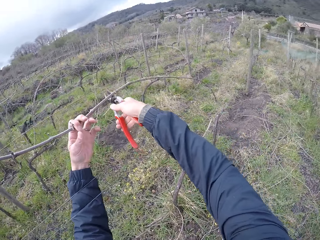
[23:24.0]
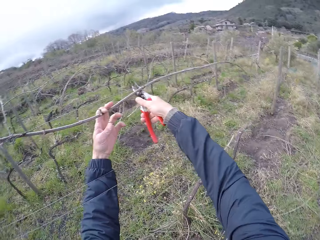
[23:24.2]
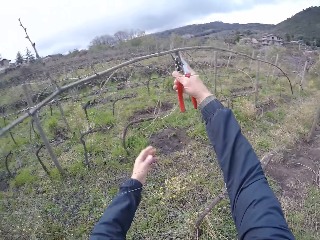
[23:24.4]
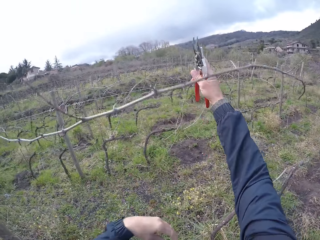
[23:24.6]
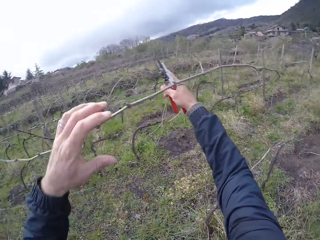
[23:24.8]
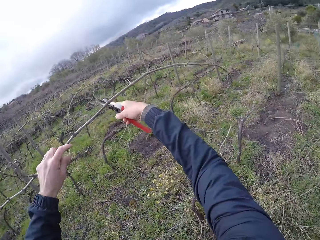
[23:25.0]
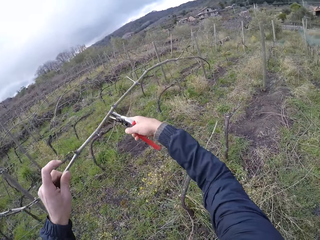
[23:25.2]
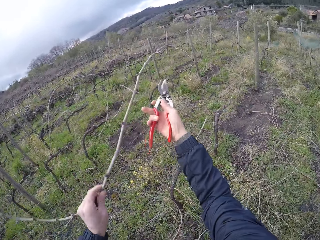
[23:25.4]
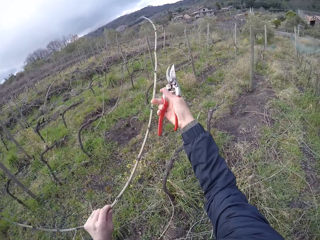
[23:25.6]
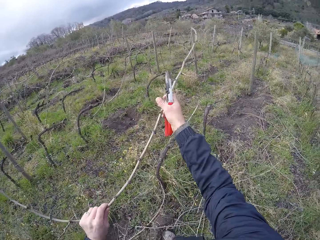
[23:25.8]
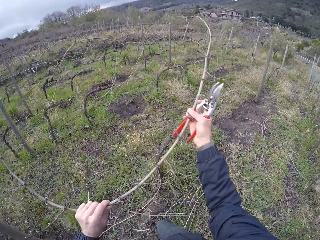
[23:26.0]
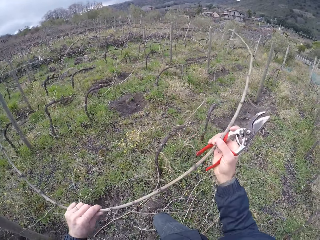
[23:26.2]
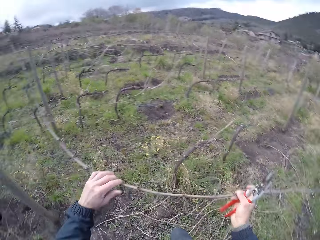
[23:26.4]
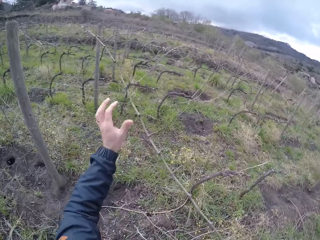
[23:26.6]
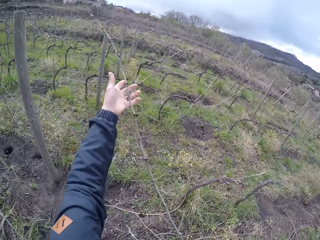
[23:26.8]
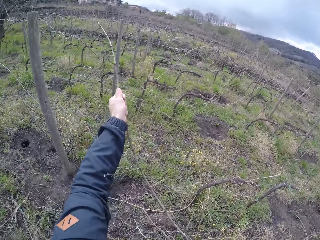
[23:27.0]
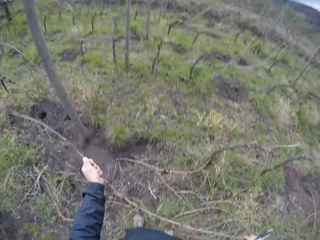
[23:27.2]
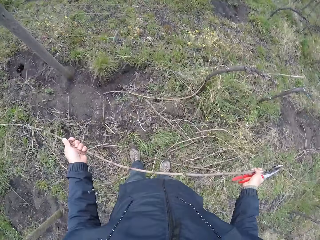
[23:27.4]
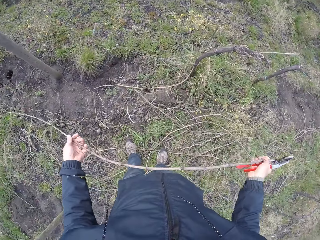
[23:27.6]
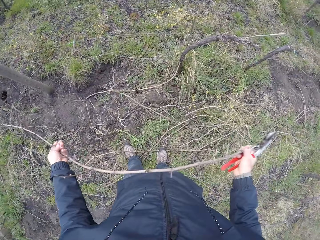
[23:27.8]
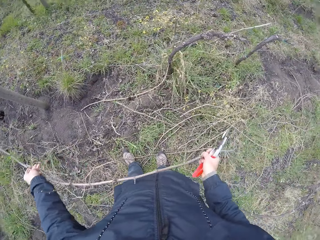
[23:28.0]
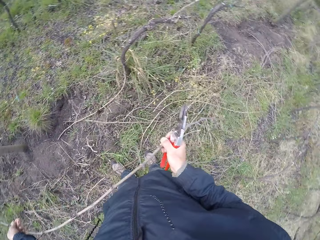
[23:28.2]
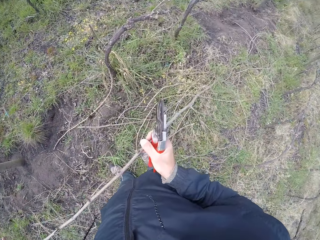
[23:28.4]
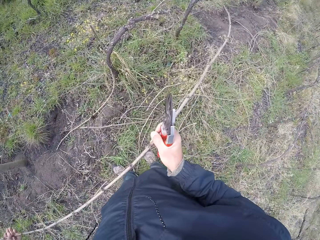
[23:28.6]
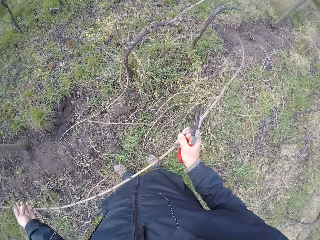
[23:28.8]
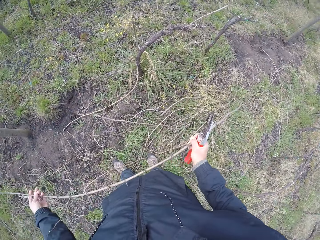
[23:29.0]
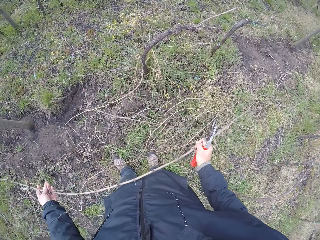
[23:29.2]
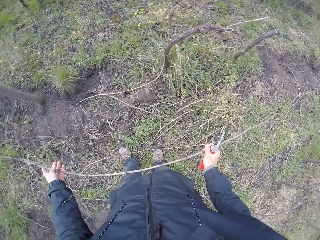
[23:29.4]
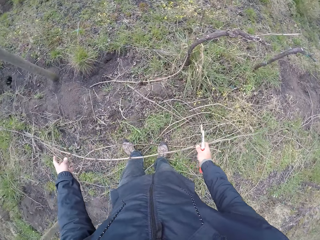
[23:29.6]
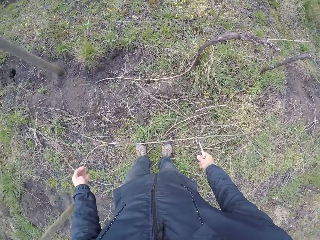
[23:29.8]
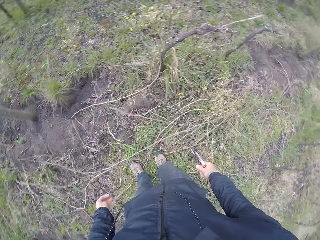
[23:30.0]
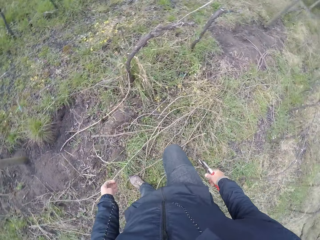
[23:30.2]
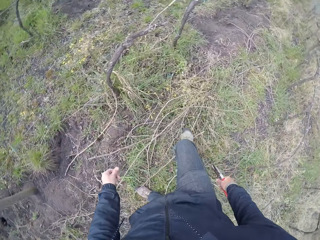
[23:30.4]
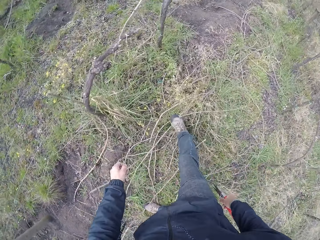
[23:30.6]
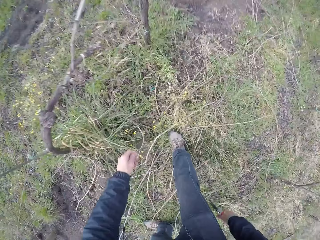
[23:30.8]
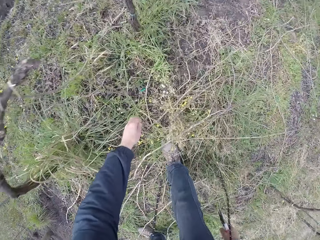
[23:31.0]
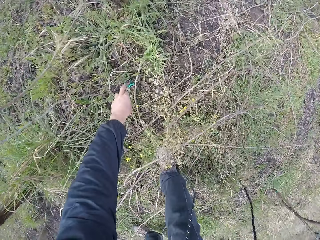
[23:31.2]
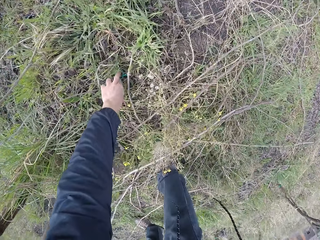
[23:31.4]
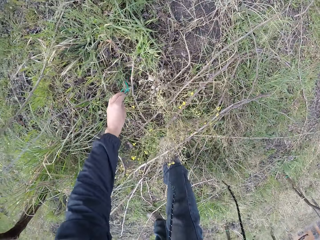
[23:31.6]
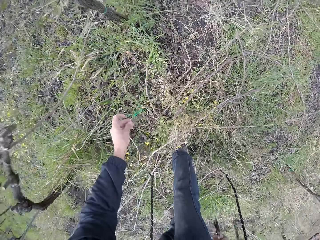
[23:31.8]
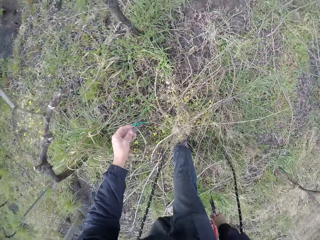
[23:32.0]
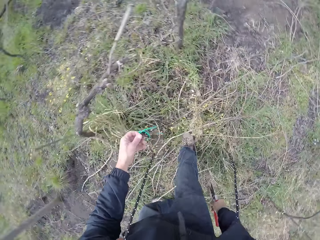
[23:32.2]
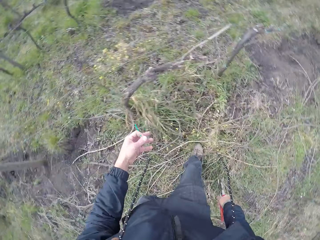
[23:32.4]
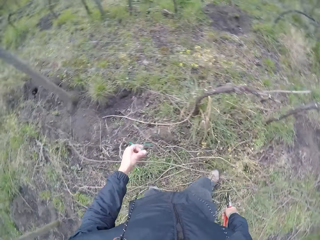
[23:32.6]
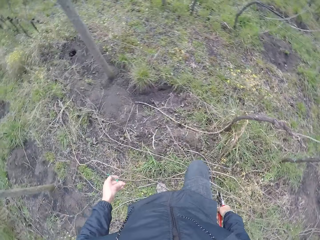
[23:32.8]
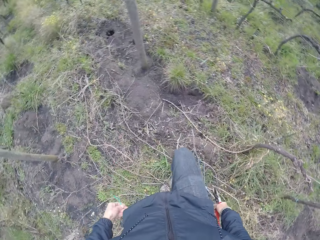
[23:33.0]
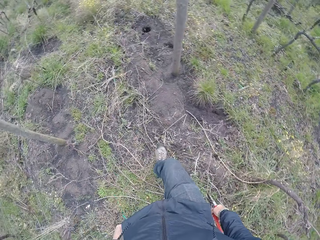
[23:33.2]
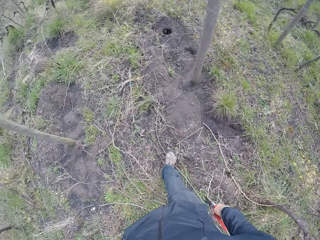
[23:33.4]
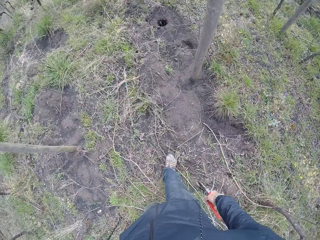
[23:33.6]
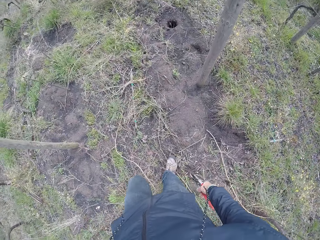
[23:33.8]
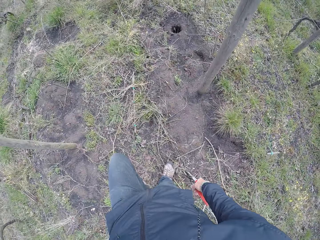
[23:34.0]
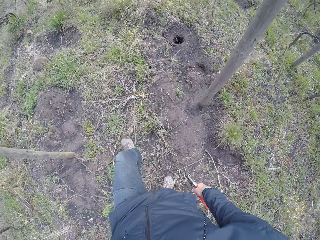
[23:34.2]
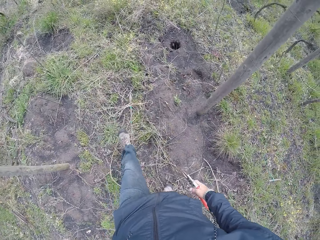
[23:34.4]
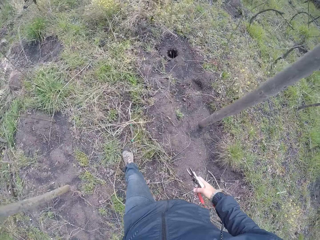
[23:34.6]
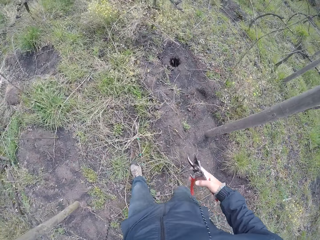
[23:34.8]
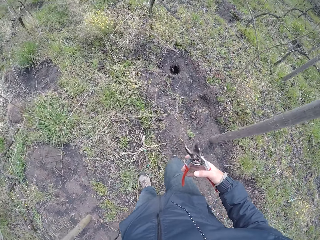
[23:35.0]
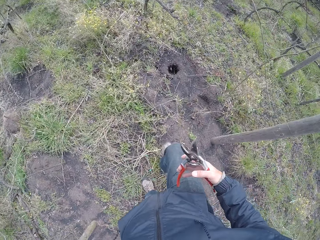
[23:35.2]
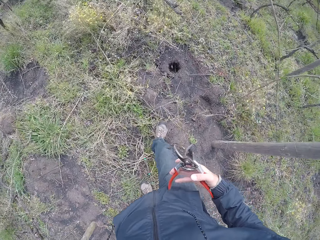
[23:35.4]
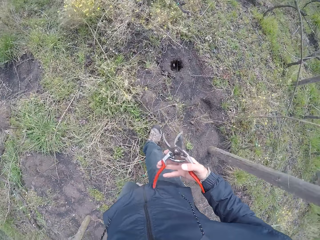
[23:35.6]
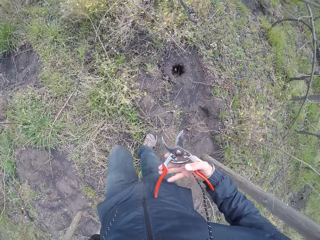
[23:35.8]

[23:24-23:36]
The camera wearer lifts the stick on the barb wire with the side cutter in his right hand. He holds the stick on the barb wire with his left hand. He holds the stick on the barb wire with his right hand. He pulls the stick on the barb wire with his left hand. He drops the stick on the ground with both hands. He picks up a blue thread from the ground with his left hand. He keeps the blue thread in his left pant pocket with his left hand.

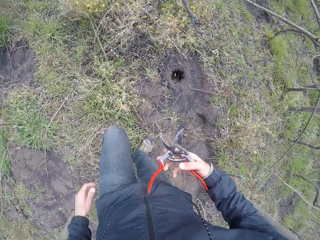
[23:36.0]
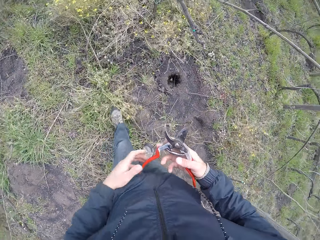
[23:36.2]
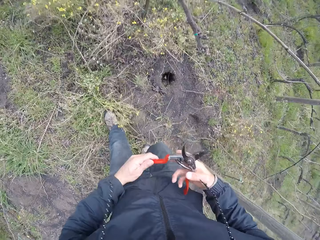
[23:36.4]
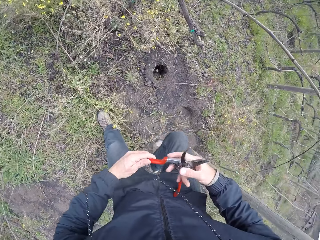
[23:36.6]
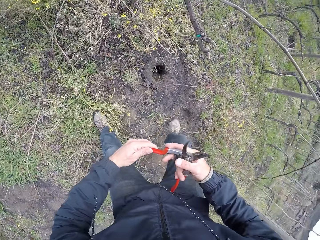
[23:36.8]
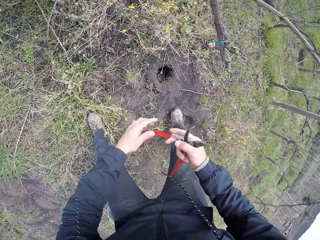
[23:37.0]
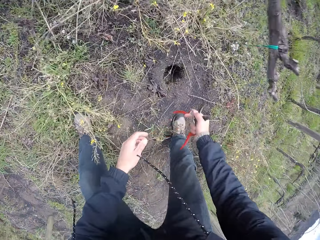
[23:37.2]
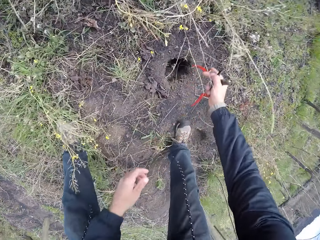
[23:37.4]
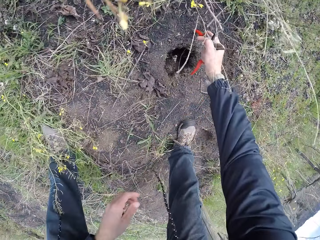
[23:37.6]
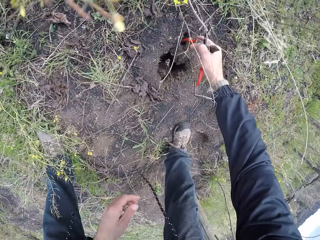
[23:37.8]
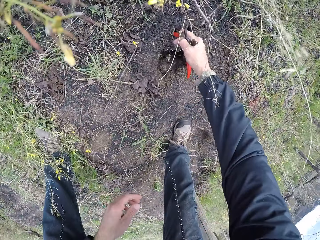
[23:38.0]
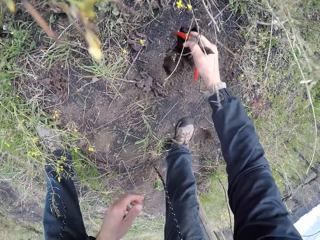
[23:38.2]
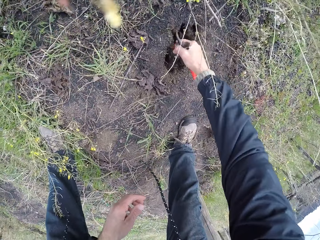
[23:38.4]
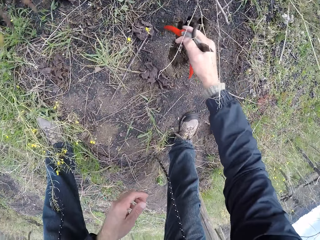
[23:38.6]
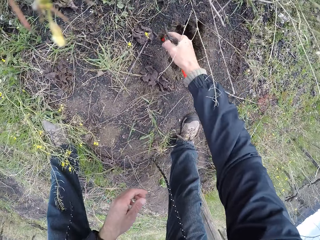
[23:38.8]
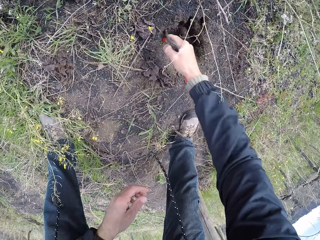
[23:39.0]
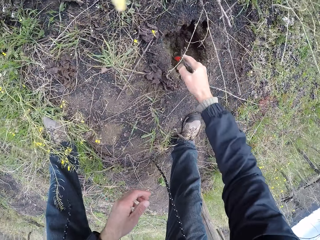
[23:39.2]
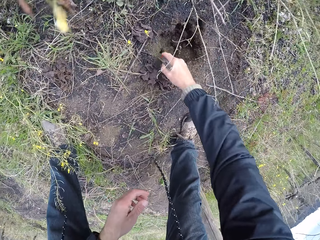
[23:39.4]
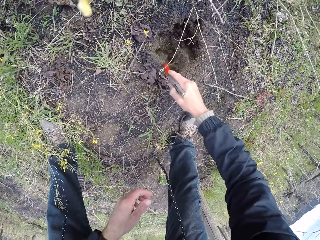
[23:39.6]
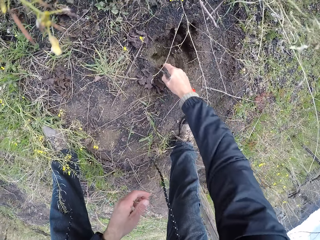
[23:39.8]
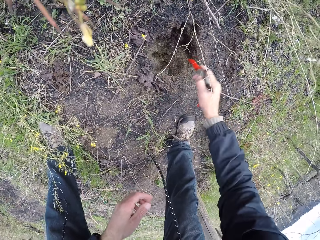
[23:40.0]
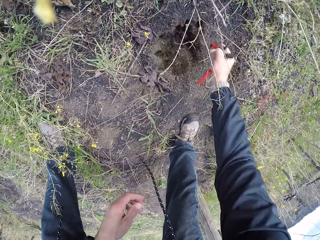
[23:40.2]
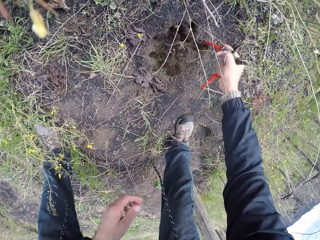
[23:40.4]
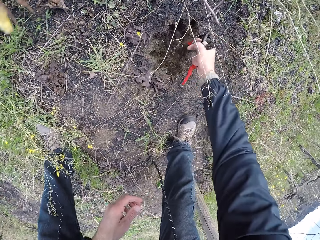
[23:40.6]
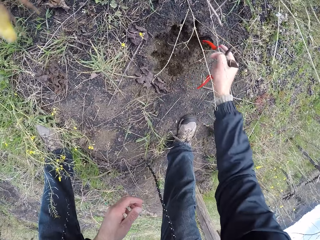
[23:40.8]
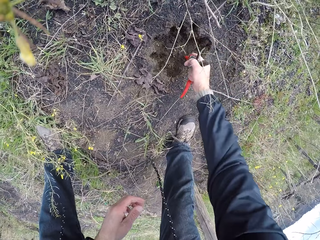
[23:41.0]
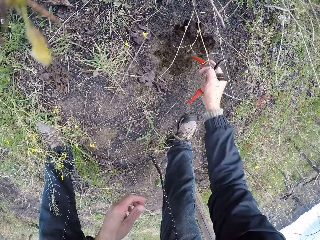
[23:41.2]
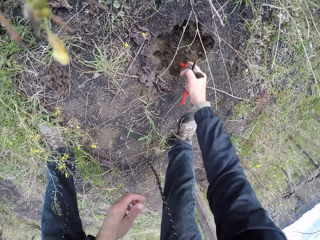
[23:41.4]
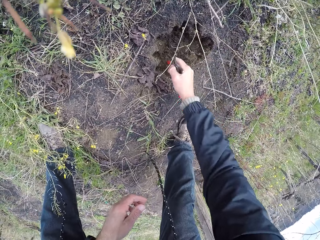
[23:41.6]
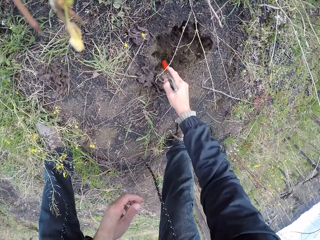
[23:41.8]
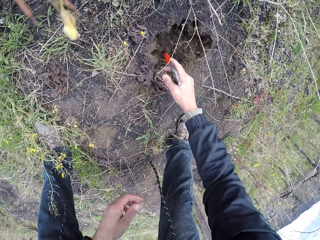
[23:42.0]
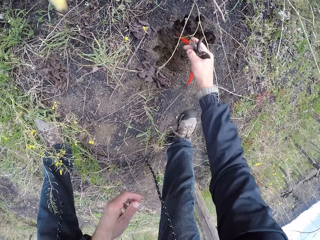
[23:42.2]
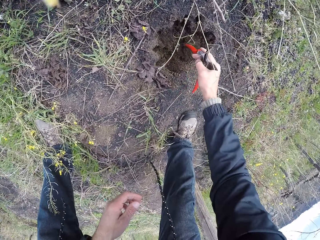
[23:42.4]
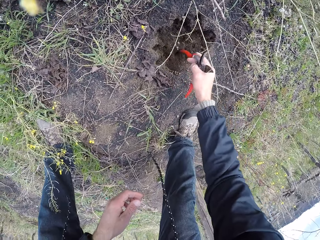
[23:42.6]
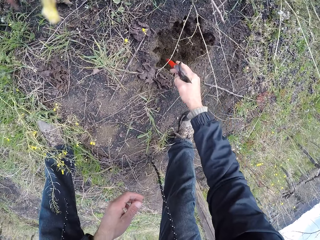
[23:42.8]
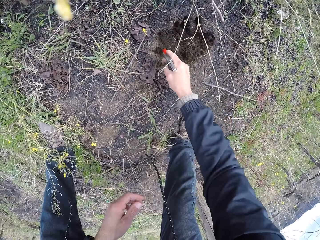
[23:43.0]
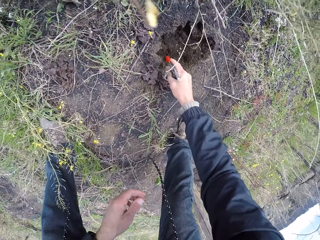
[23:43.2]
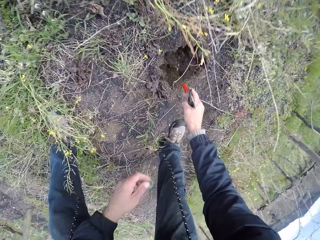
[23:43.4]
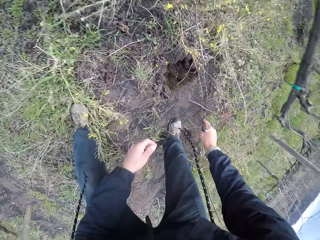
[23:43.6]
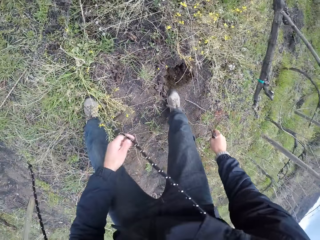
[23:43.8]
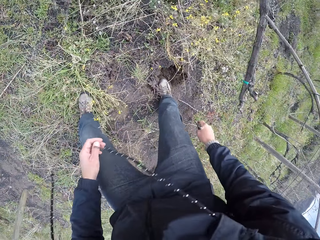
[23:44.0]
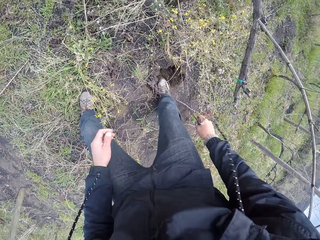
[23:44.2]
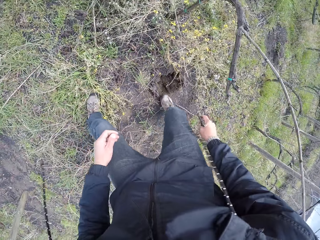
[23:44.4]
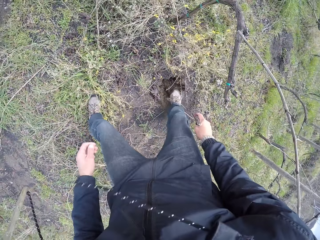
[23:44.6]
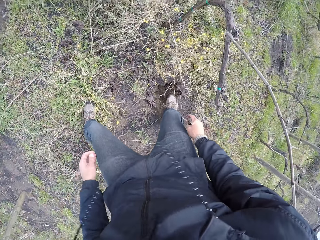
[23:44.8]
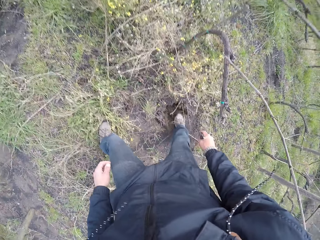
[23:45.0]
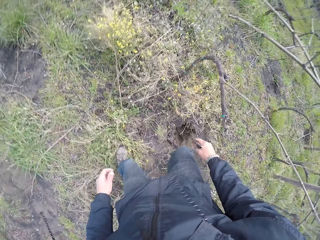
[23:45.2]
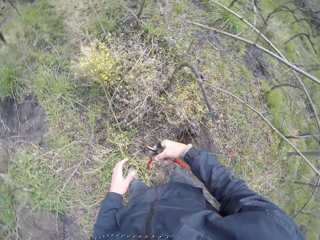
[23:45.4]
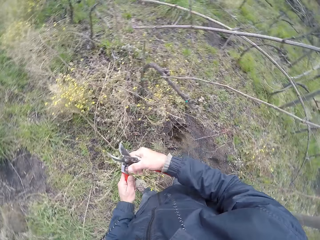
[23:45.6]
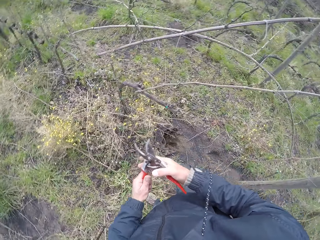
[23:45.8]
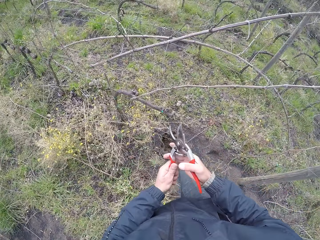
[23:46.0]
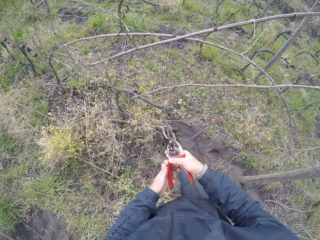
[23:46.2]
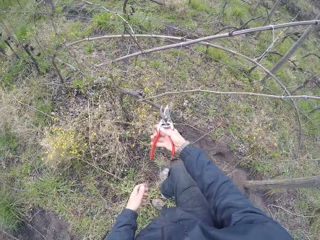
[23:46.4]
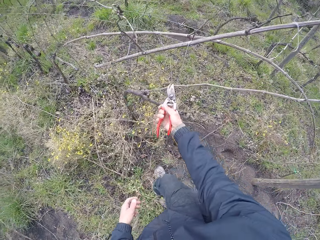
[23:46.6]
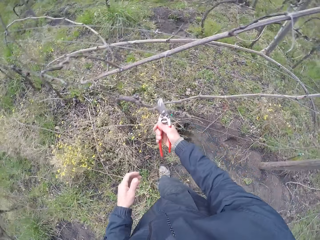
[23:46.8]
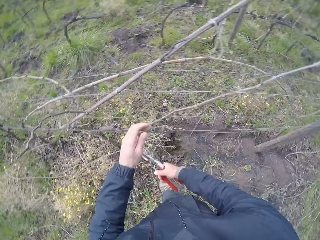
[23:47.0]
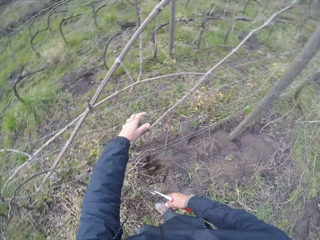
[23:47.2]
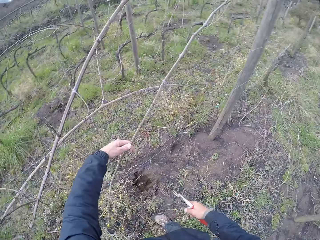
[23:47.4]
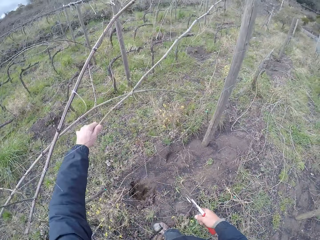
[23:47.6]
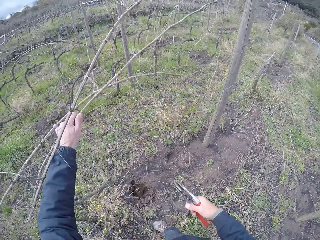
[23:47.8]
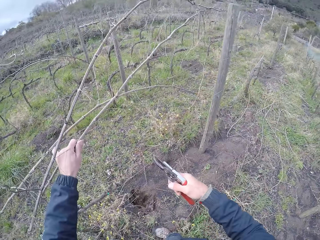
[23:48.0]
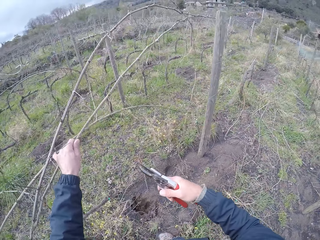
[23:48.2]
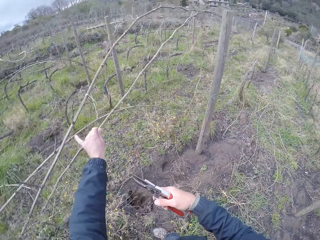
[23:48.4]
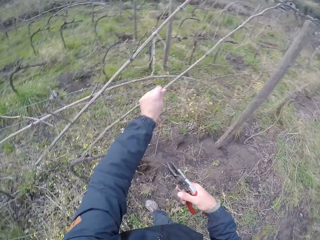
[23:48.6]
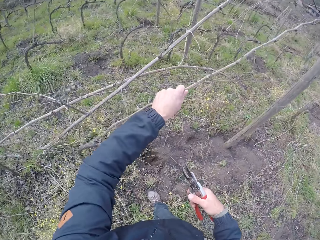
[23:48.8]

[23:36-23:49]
The camera wearer holds the side cutter with both hands. He digs the soil with the side cutter in his right hand. He levels the soil with his right foot. He steps over the soil with his shoe. He holds the side cutter with both hands. He cuts a stick on the barb wire with the side cutter in his right hand. He pulls the stick from the barb wire with his left hand.
